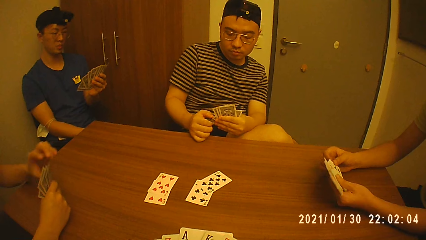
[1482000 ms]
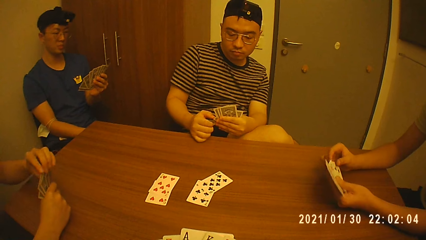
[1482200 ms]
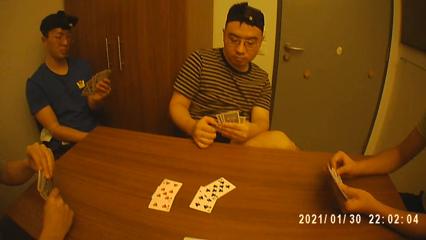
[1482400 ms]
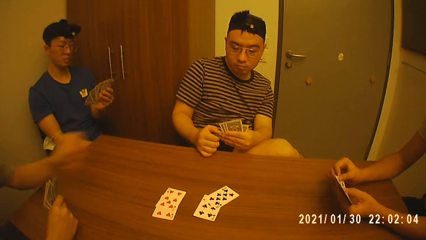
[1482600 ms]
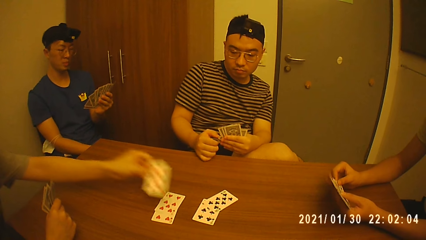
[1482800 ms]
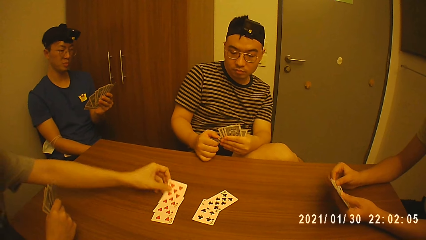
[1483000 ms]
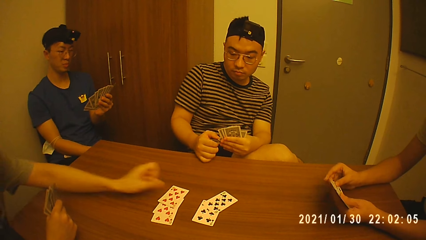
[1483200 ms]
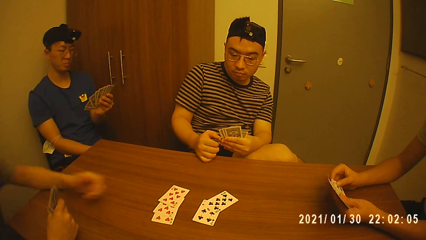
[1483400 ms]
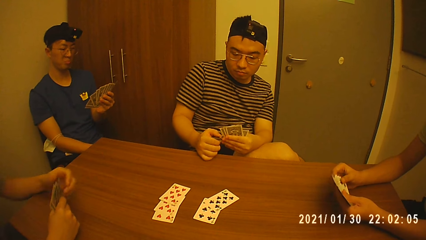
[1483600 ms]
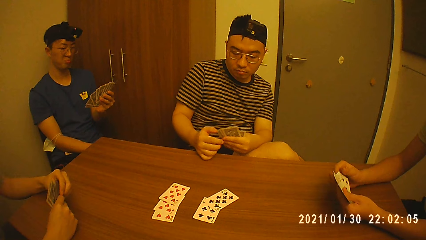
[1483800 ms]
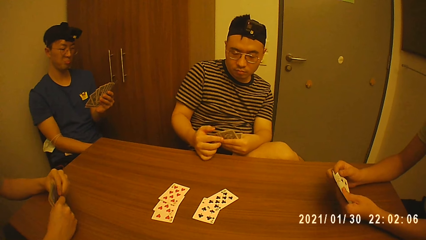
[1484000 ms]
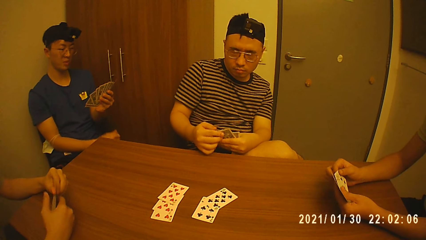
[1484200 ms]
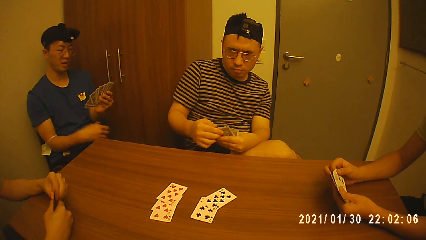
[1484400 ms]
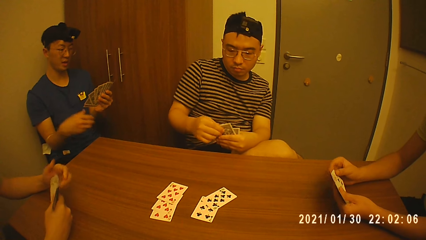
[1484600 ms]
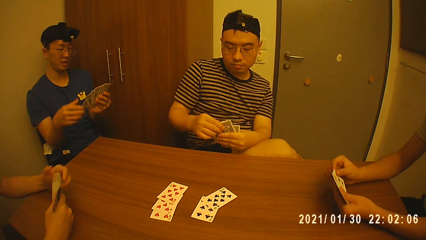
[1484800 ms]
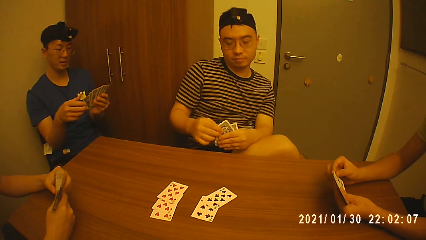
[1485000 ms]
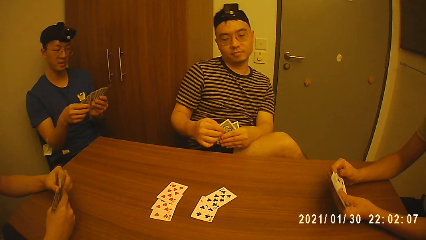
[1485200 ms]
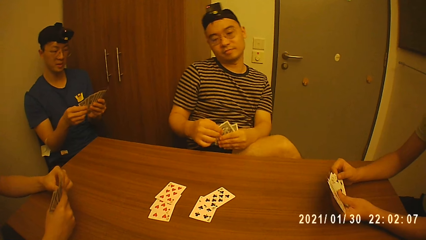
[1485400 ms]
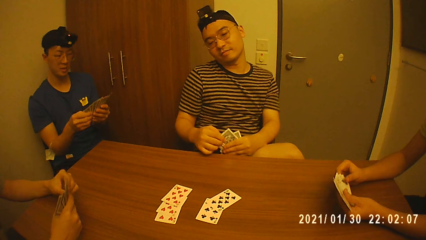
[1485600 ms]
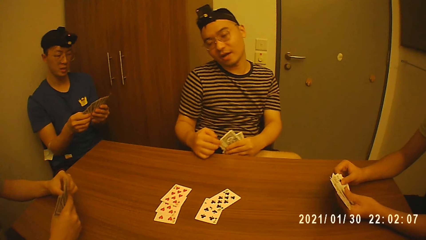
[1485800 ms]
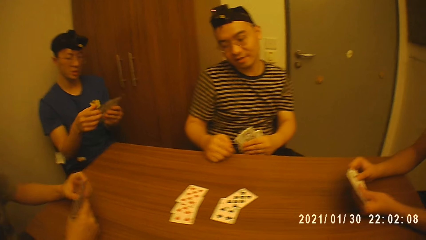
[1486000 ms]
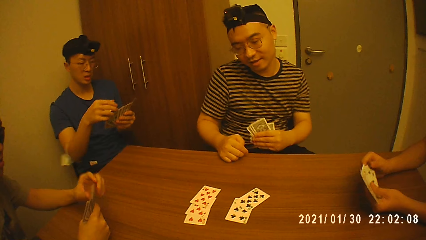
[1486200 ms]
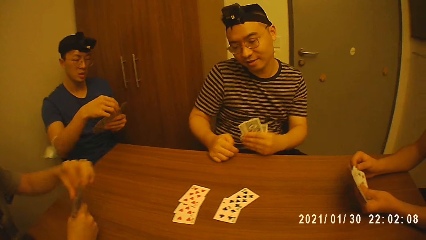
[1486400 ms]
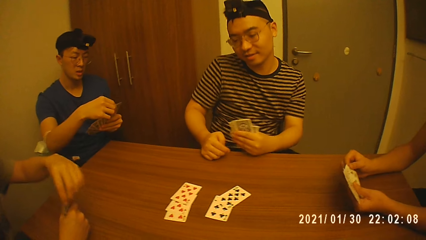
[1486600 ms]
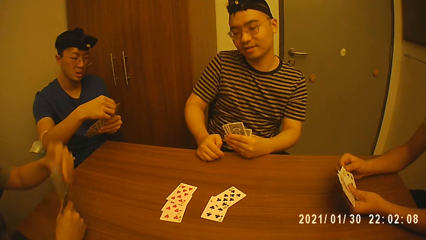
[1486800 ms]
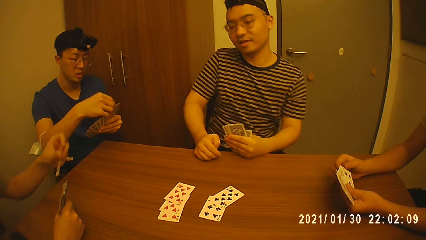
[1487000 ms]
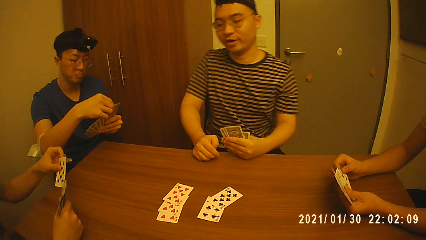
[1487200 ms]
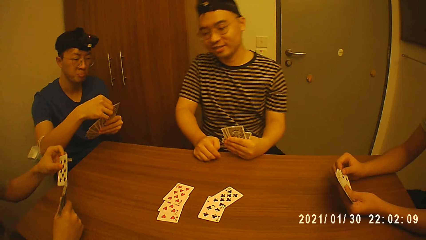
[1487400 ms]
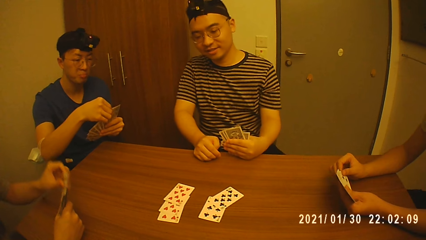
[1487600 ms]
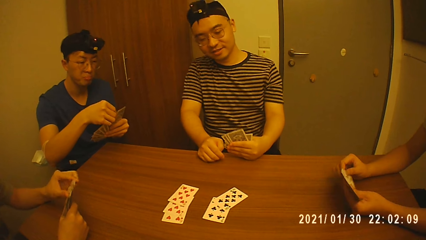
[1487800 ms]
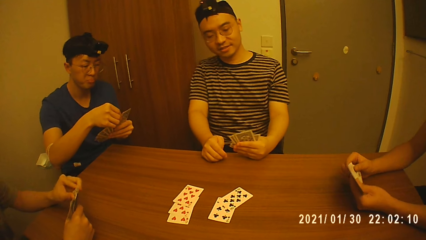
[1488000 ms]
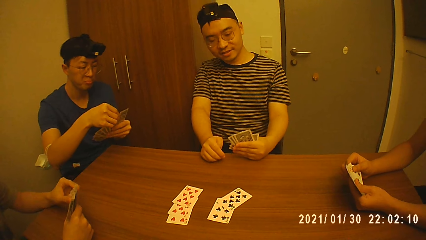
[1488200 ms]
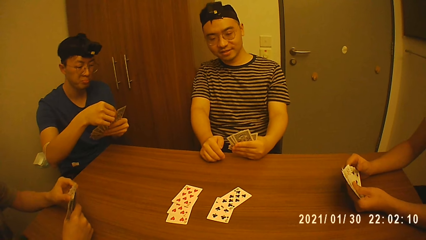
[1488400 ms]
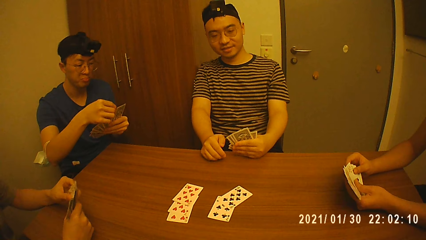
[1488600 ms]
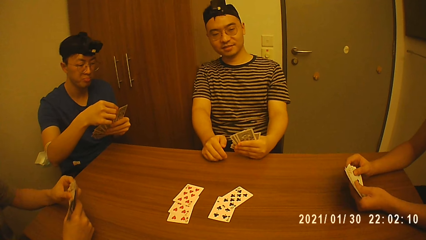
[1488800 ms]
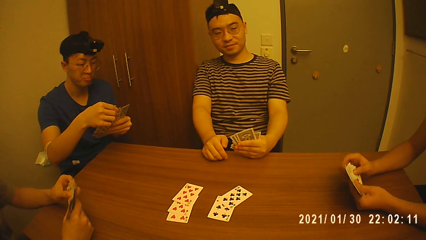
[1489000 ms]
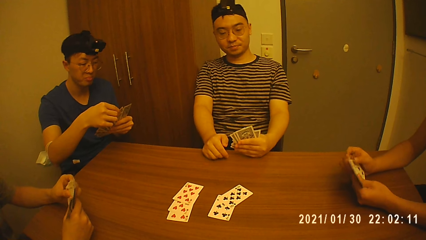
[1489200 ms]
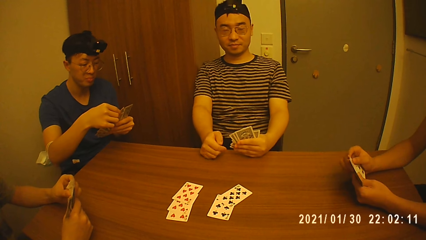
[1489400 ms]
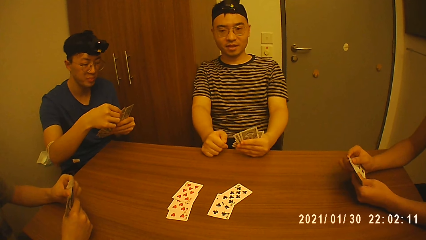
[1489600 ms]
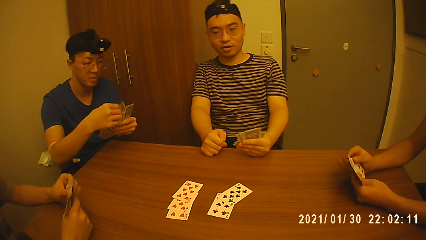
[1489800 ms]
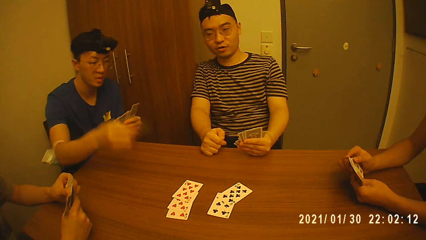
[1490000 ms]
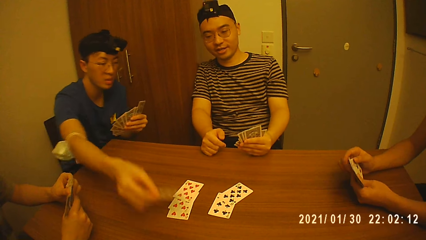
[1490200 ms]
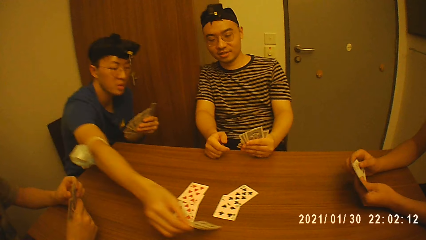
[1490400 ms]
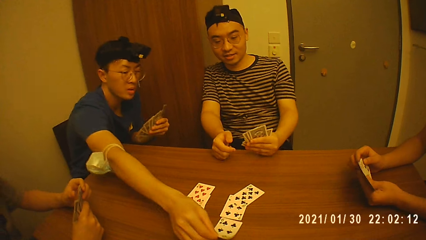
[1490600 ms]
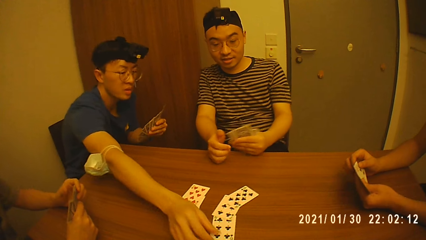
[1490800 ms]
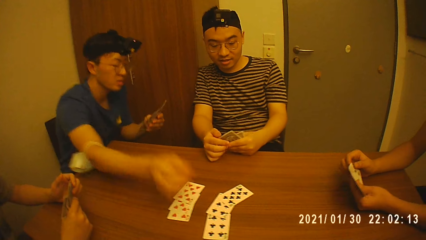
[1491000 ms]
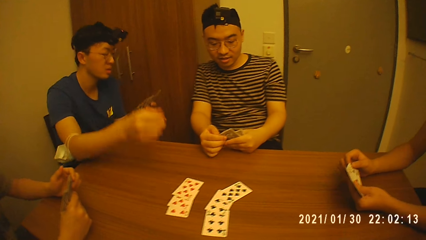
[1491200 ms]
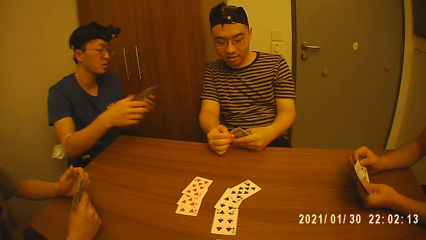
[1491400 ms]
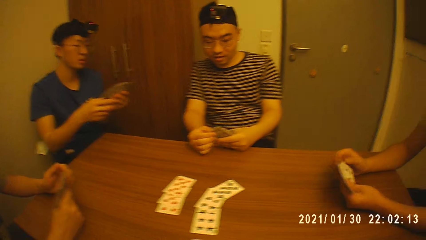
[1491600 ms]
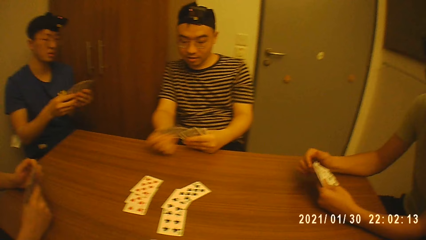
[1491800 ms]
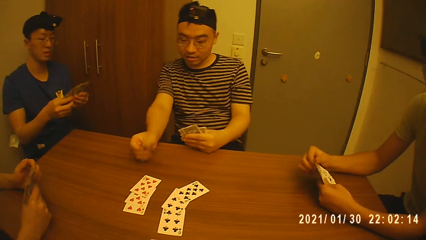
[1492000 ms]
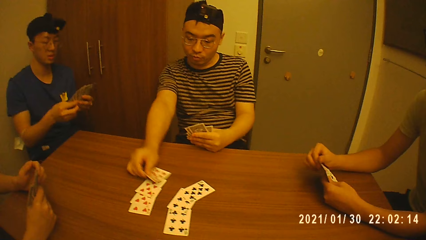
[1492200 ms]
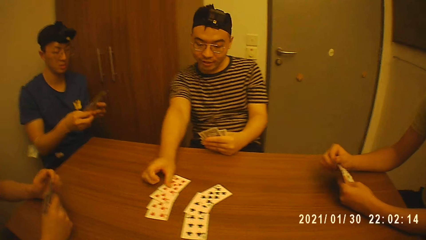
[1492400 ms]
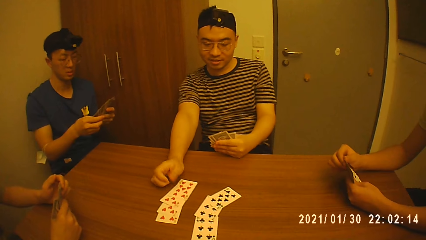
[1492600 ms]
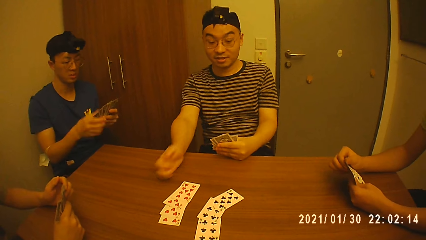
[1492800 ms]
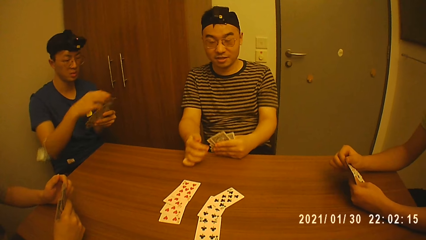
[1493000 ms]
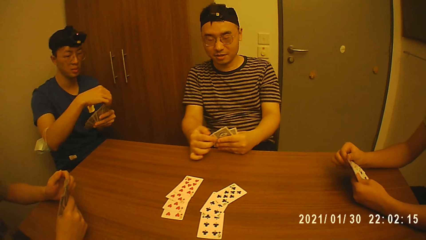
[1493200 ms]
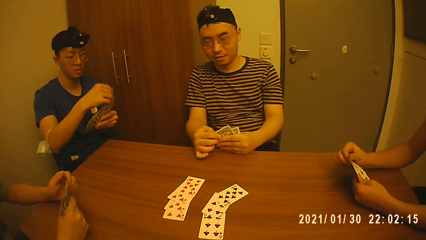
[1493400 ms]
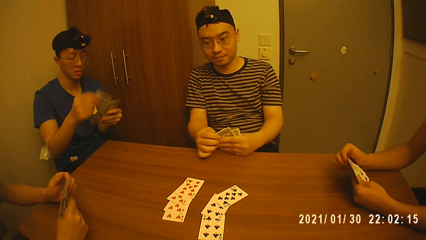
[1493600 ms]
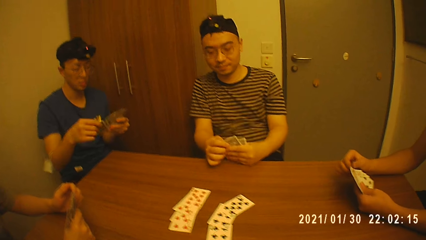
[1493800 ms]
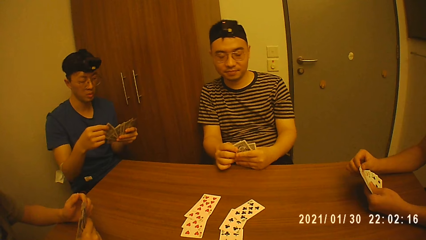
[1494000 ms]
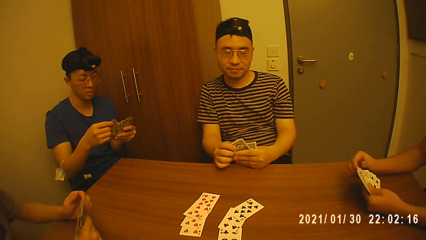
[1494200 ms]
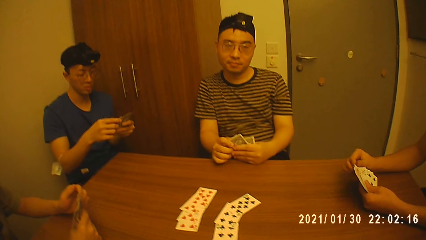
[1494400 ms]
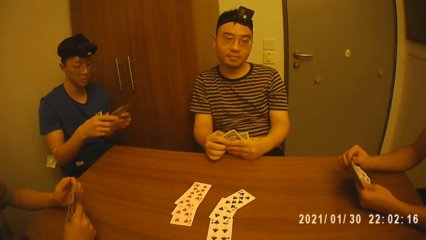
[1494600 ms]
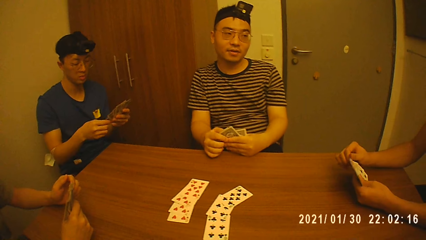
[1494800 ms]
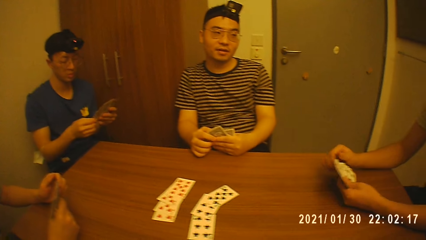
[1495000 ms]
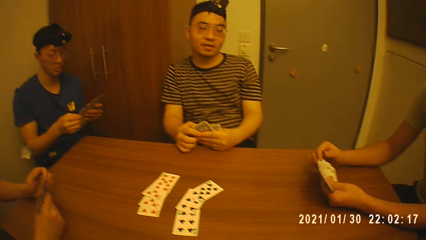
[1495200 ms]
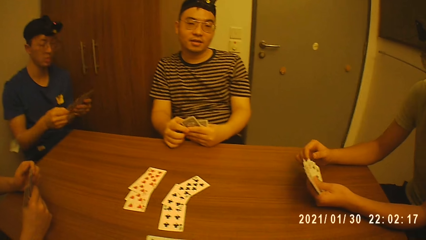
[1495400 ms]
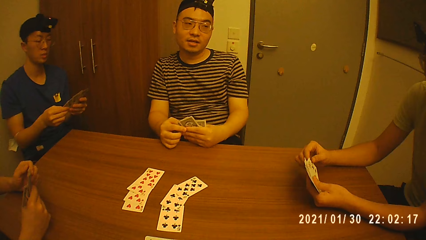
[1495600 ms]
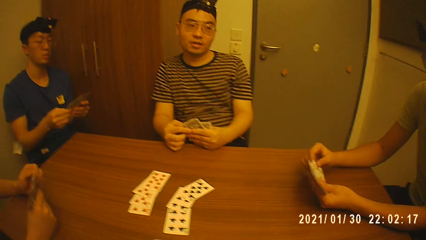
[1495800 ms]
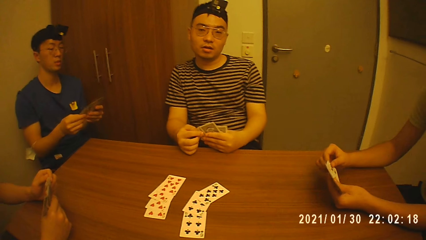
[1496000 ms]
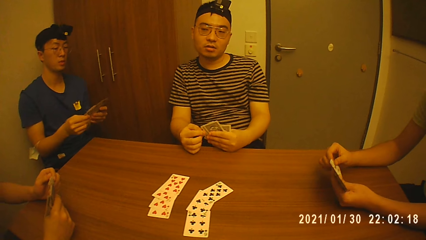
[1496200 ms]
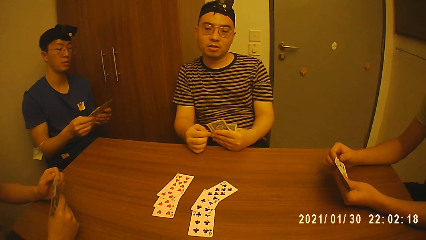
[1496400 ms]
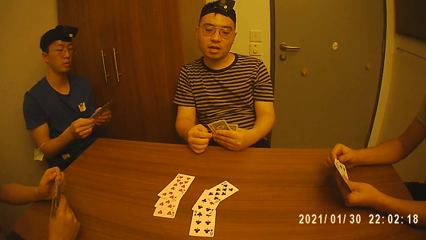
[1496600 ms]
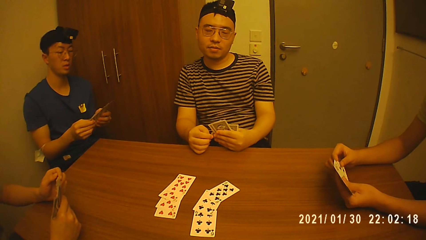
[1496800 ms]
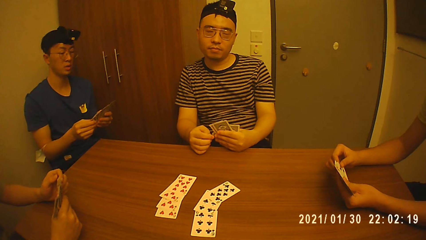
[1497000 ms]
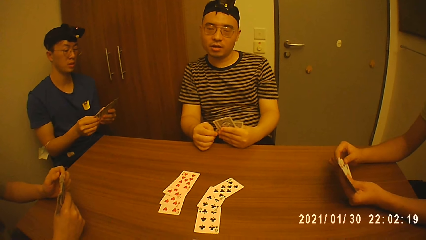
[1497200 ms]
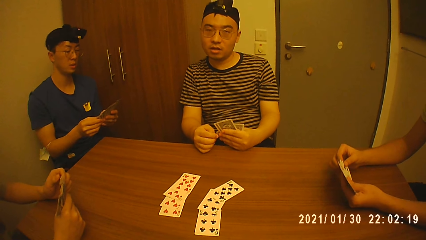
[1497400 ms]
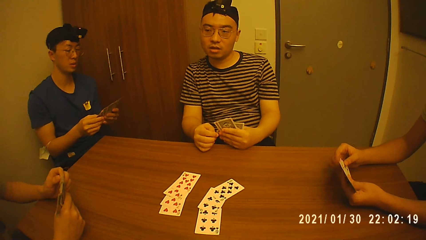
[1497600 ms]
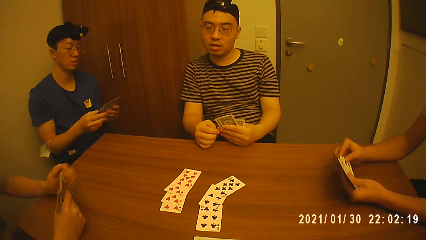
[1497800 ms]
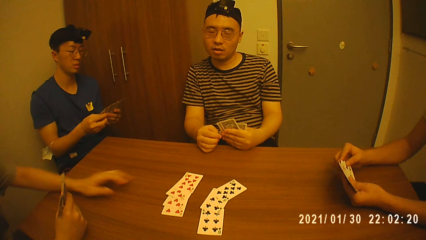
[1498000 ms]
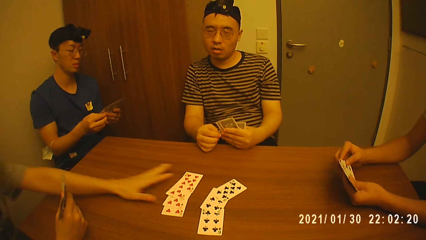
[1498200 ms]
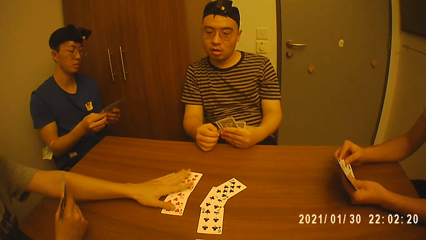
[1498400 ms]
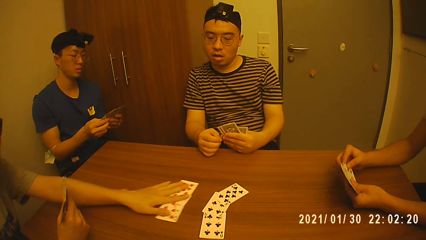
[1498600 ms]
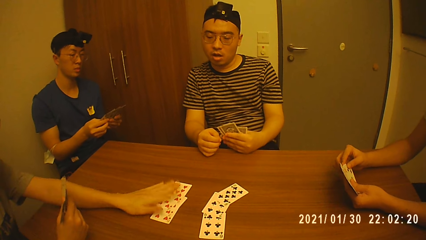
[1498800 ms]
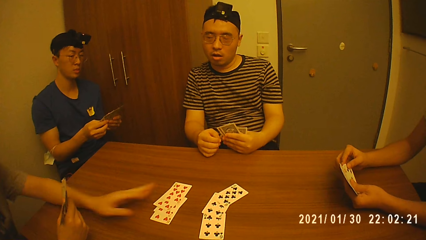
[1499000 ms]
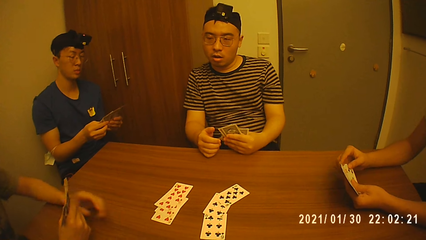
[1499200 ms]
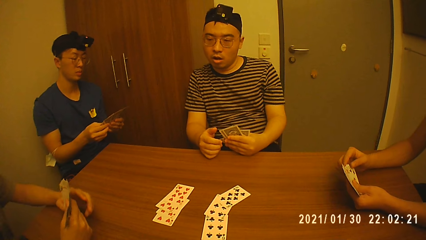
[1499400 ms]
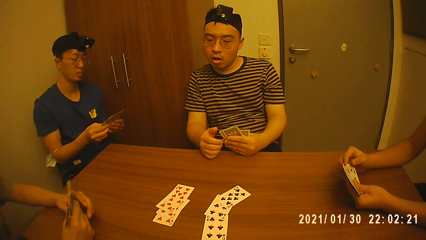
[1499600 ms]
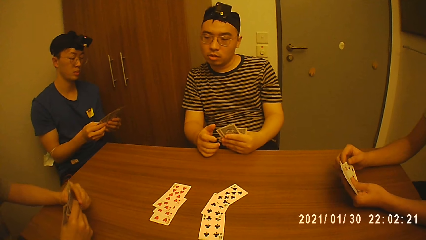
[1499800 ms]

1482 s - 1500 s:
A man picks a card from his right hand with his left hand, drops the card on the table with his left hand, and holds the cards with both hands. Another man holds the cards with both hands. A third man holds the cards with his left hand. The third man talks to the camera wearer. The second man picks a card from his left hand with his right hand. The first man arranges the cards in his hands. The second man drops the card on the table with his right hand. The third man picks a card from his left hand with his right hand. The second man holds the cards with both hands. The third man drops the card on the table with his right hand. The second man arranges the cards in his hands. The third man holds the cards with both hands. The camera wearer looks at the card. The first man moves the cards on the table with his left hand and touches the card.
